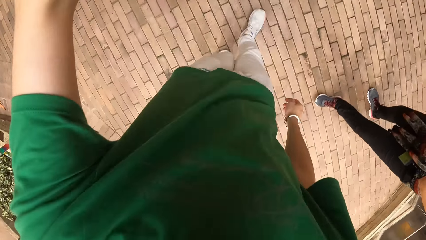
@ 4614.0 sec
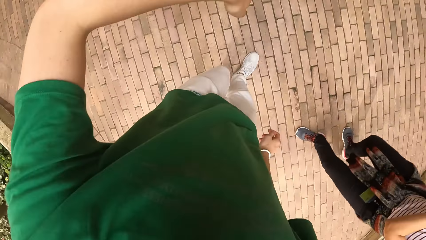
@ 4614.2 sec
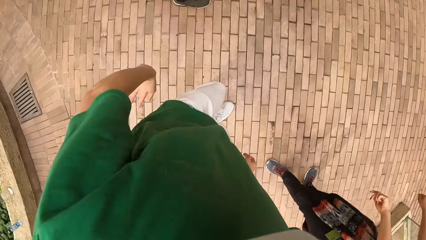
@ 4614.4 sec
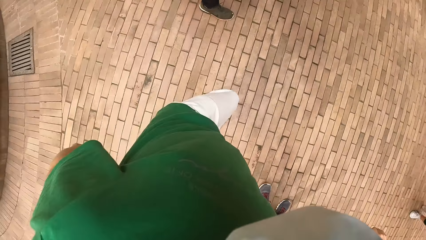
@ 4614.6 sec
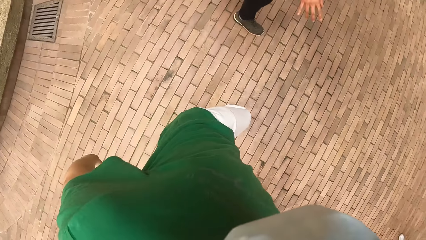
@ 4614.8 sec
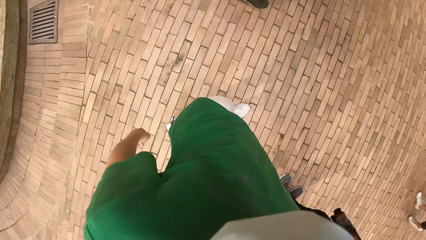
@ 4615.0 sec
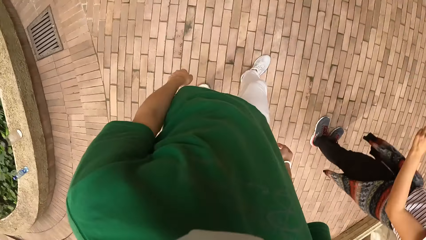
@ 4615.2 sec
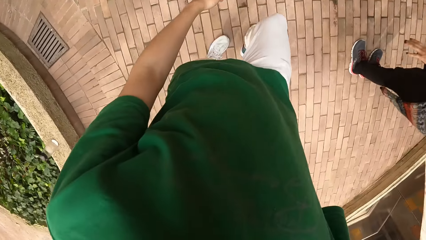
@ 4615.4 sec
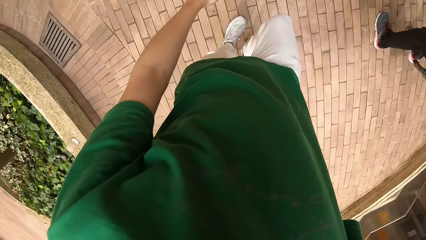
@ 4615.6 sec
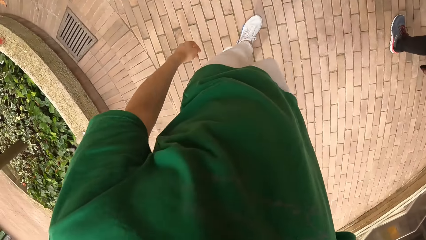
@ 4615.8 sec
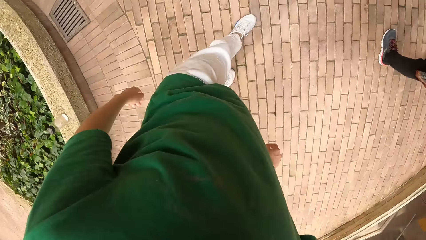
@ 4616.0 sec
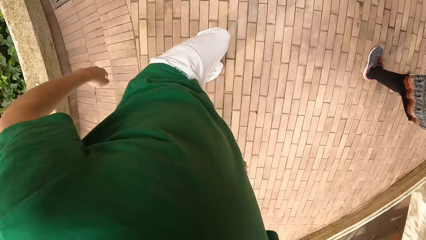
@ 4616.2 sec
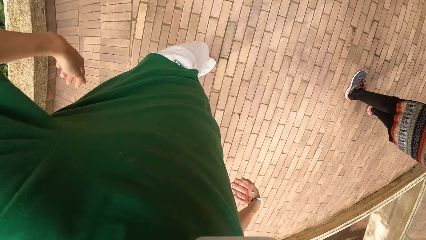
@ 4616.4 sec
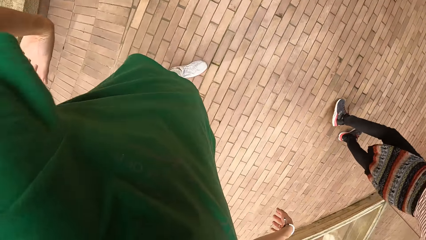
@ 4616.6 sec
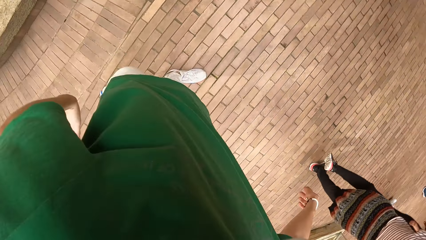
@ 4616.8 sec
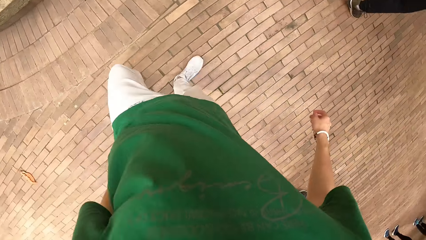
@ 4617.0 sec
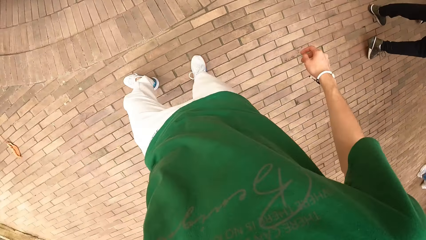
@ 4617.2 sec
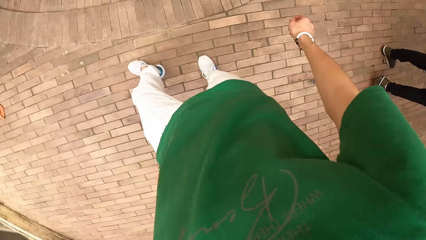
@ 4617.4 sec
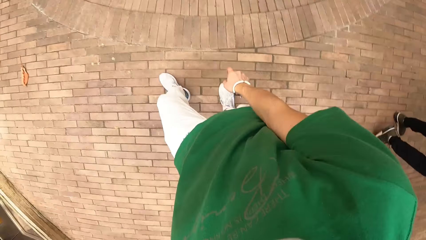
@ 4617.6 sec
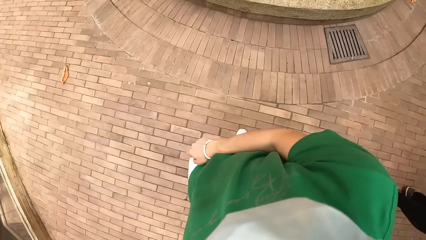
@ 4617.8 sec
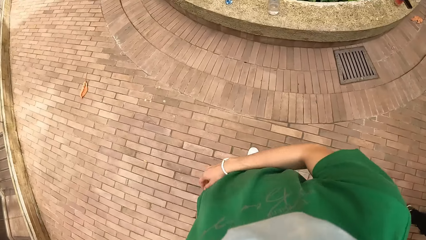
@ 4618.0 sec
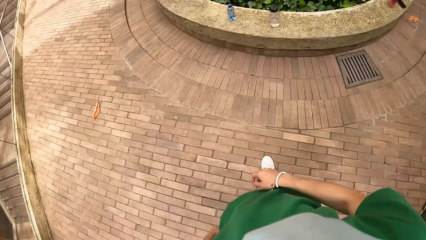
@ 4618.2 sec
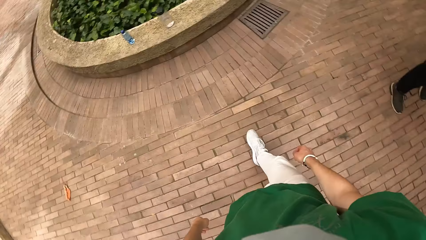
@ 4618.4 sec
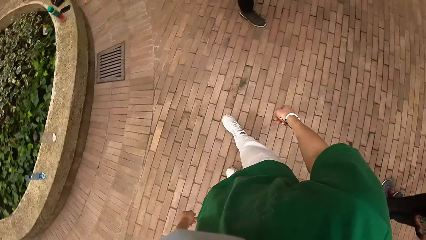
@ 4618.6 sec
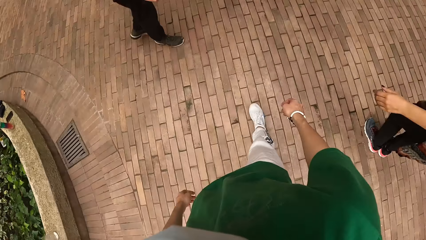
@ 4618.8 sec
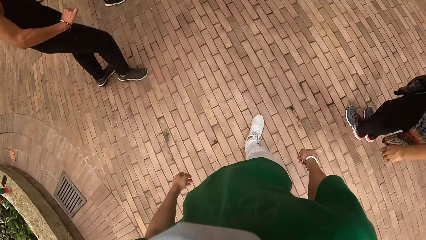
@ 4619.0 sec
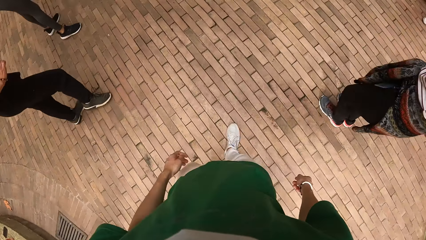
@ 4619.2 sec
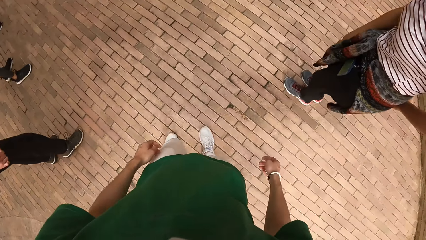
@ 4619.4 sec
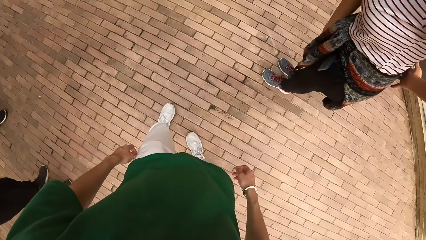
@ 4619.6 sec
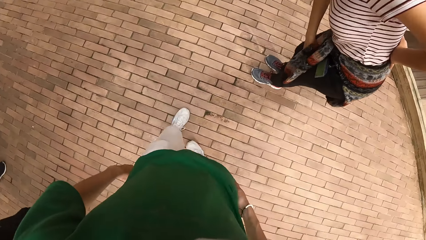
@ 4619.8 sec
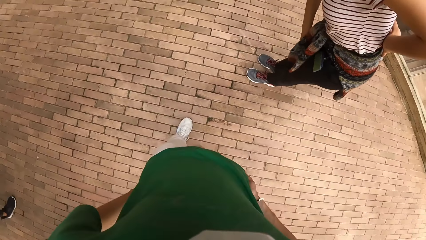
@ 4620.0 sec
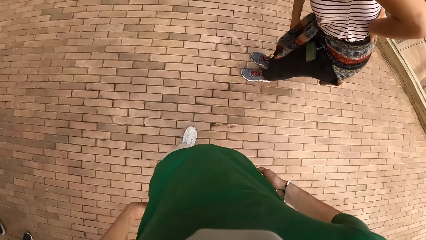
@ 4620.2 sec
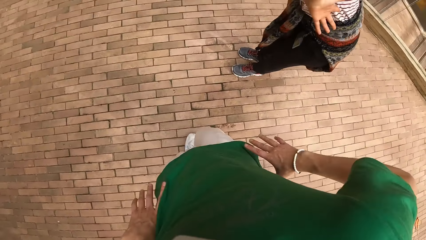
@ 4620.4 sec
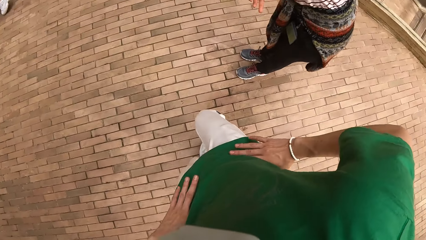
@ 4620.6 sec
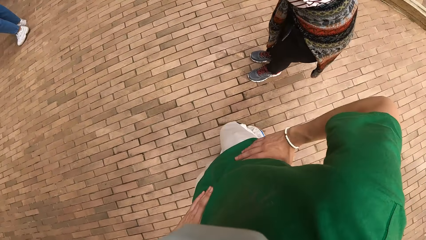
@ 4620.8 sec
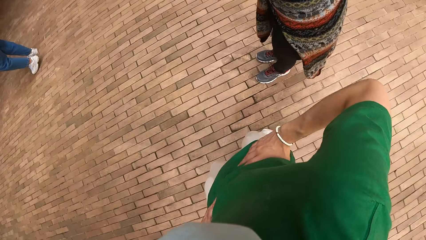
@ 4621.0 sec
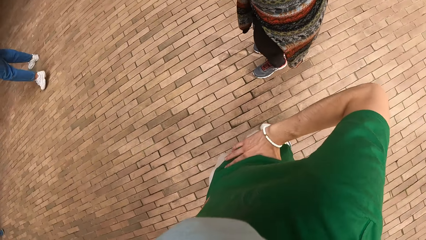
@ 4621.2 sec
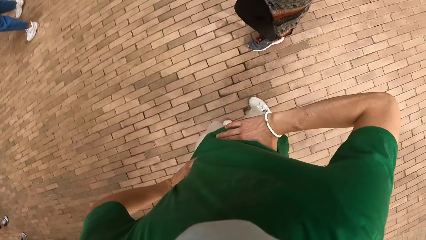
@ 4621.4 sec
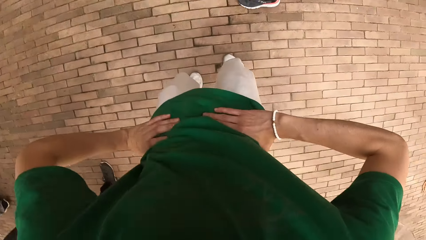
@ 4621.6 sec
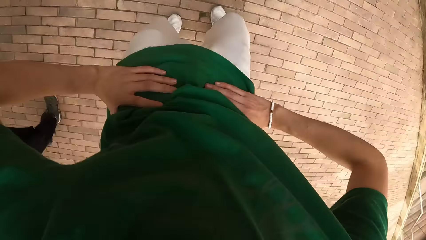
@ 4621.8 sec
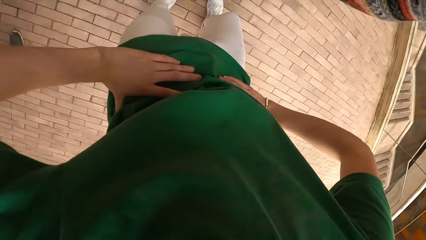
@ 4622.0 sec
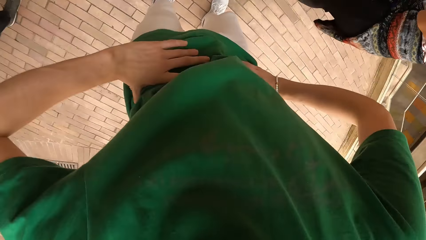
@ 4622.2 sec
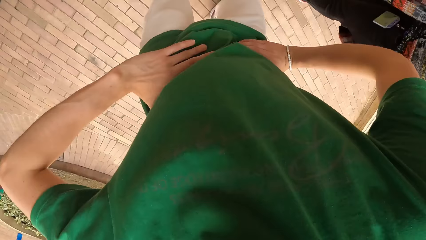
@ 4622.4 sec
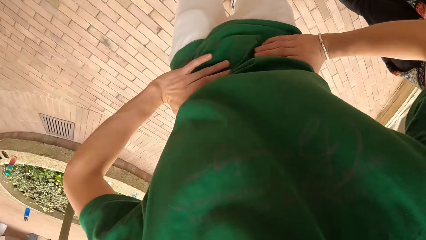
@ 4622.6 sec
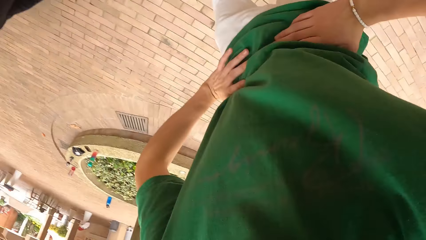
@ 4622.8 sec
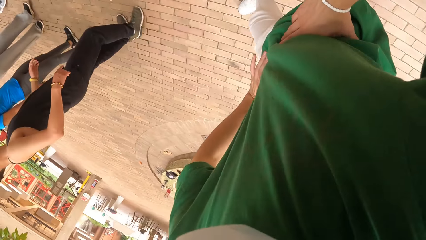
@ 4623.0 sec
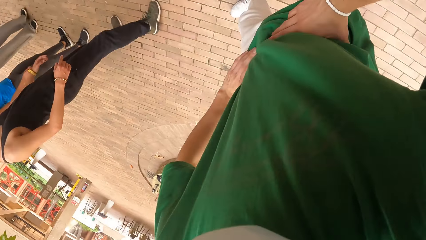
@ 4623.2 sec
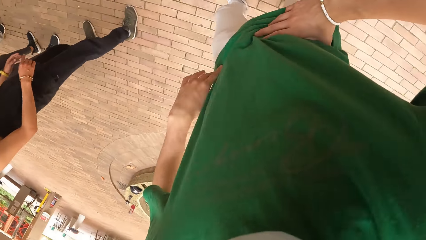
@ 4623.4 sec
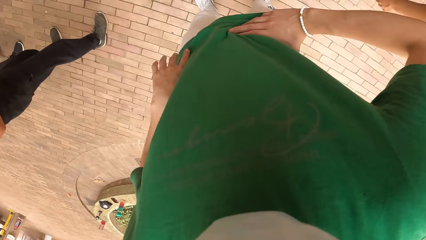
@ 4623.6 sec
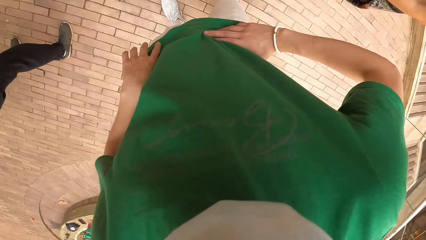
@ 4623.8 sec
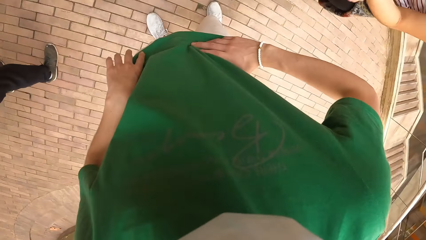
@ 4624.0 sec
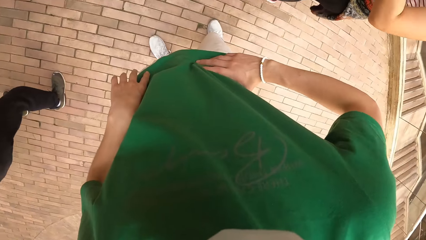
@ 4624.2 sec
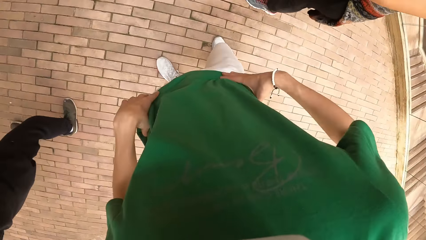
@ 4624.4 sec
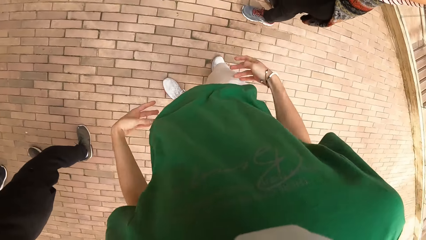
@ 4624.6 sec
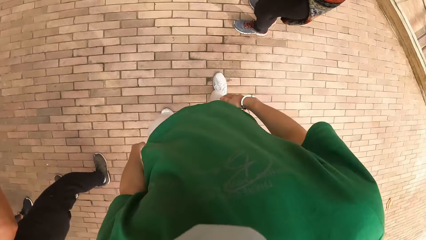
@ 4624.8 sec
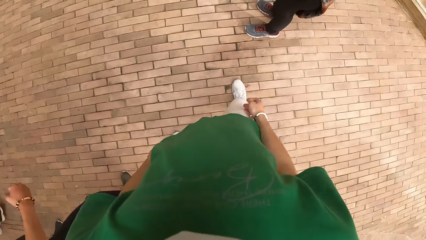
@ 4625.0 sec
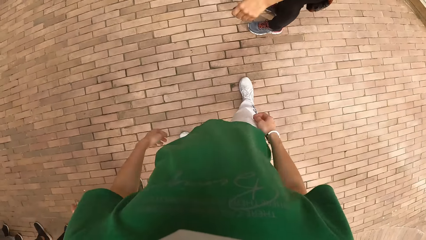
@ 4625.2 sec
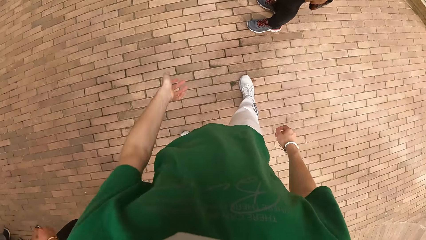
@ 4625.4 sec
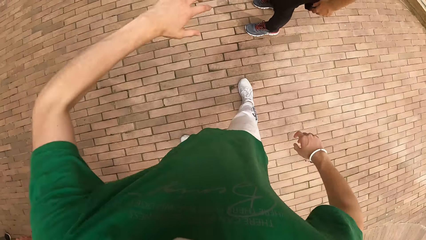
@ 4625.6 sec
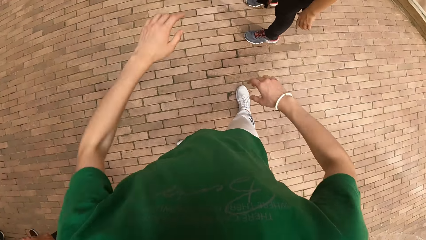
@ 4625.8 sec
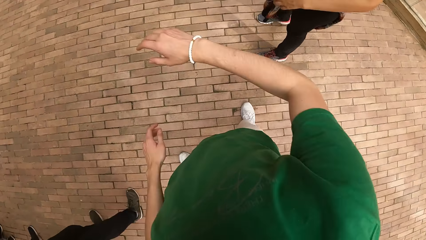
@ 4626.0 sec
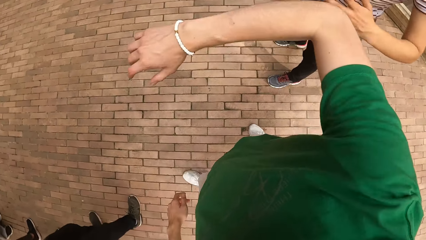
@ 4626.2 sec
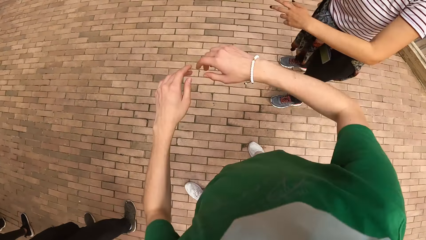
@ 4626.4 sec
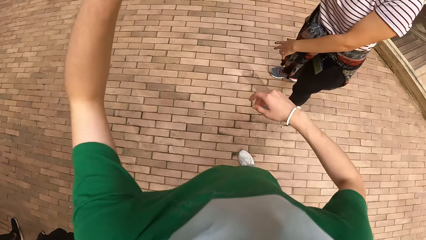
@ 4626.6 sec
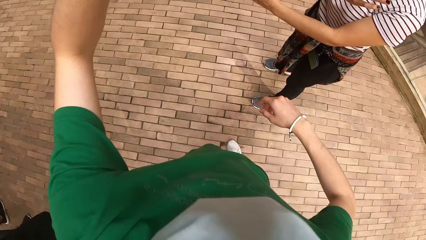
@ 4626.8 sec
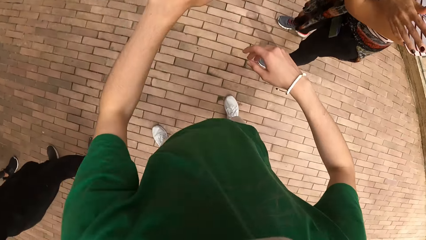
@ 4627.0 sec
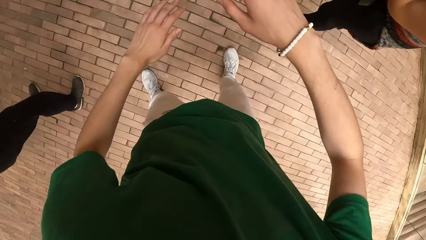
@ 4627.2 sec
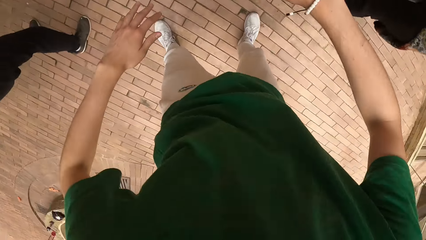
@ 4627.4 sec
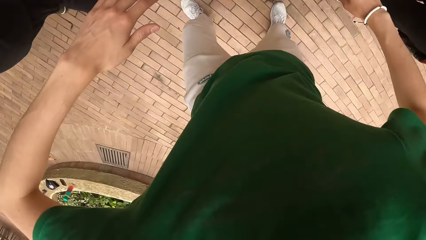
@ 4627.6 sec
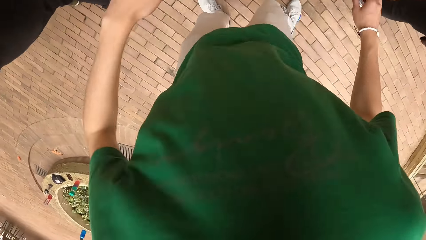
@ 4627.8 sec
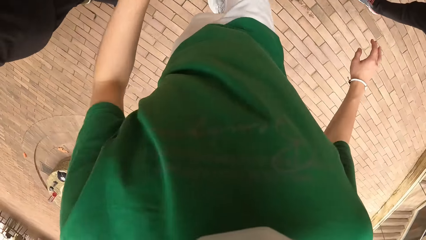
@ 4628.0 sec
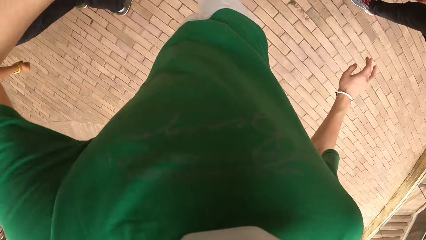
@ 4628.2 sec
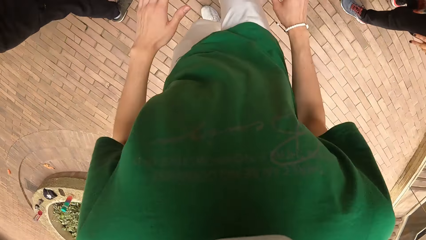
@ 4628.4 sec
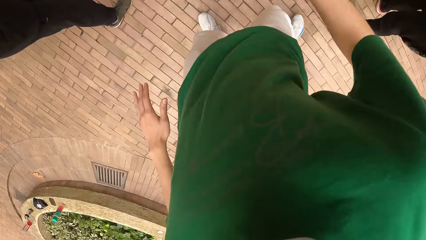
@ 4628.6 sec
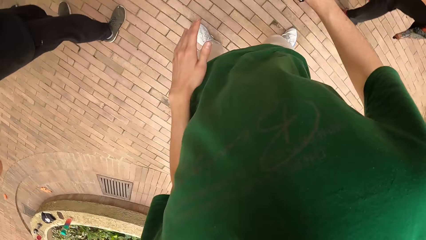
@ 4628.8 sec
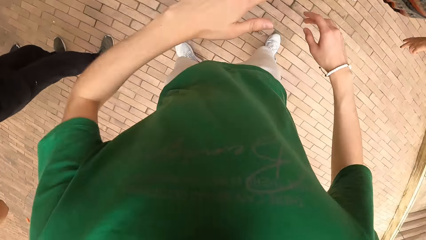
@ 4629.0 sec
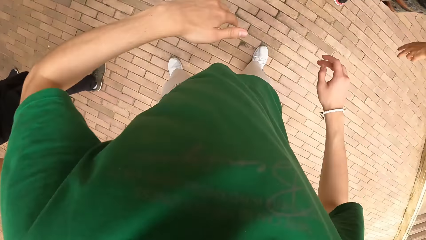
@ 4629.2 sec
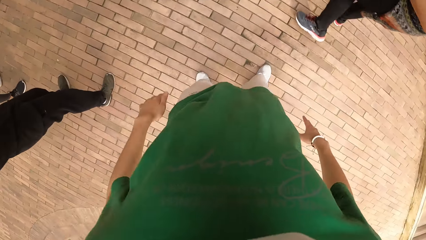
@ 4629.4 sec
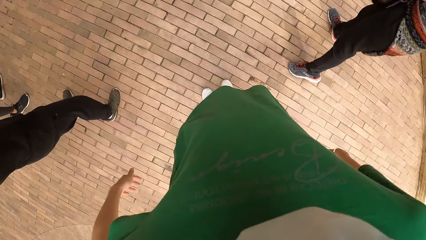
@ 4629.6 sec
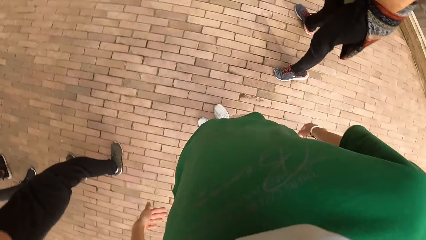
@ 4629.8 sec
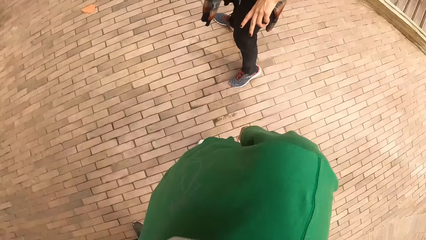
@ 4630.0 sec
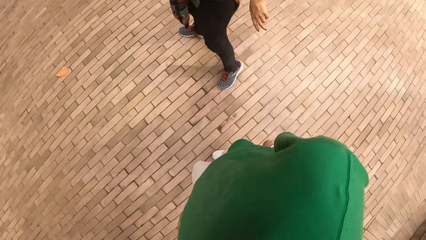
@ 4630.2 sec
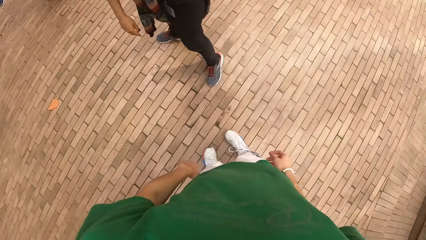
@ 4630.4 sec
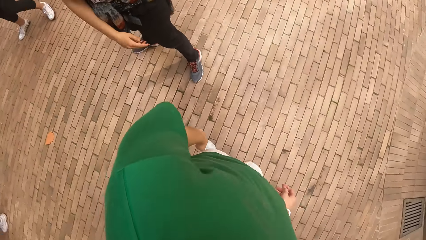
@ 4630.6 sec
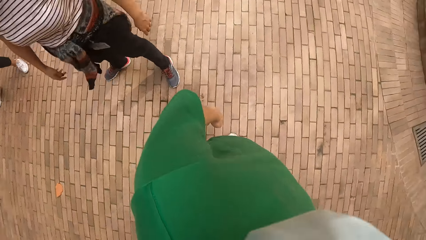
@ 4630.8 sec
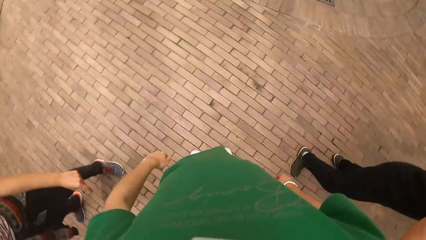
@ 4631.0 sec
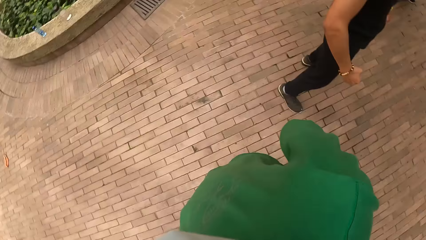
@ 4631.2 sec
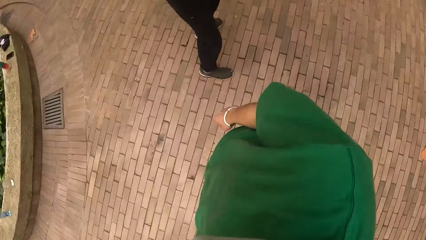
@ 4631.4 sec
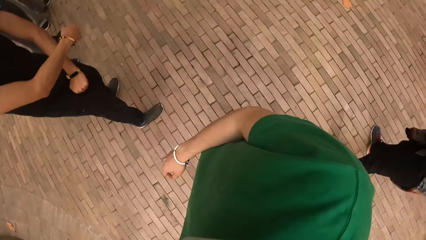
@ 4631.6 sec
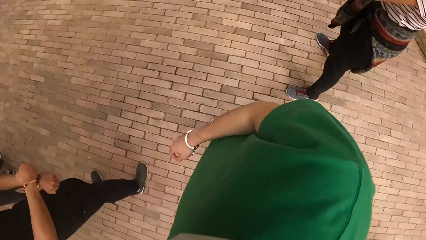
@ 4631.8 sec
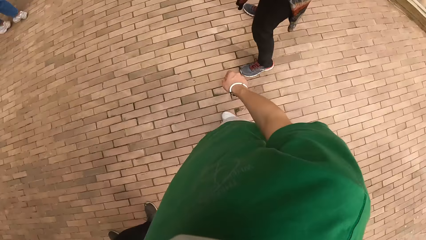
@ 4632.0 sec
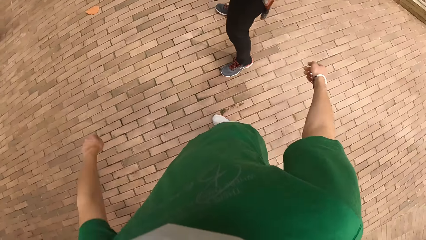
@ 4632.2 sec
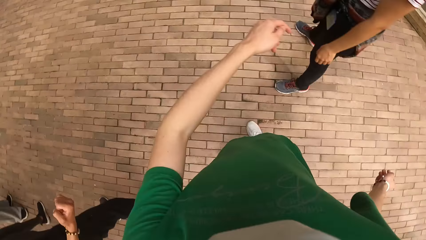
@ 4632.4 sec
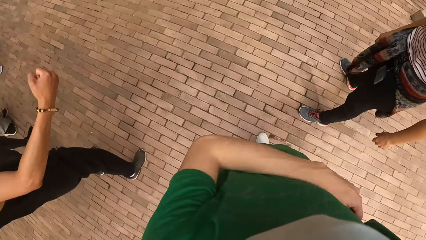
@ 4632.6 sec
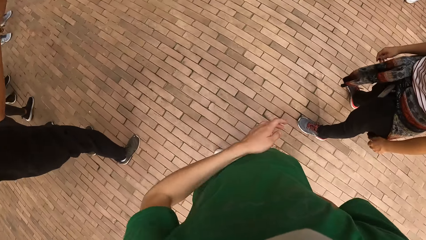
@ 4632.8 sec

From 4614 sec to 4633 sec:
The camera wearer holds the waist. They dance.
